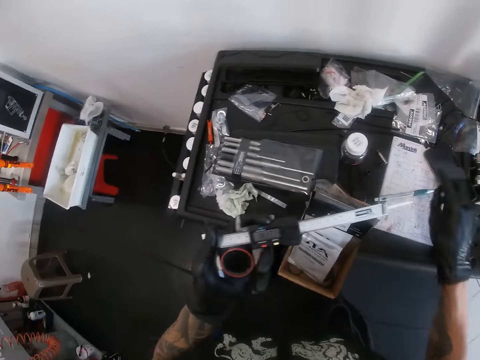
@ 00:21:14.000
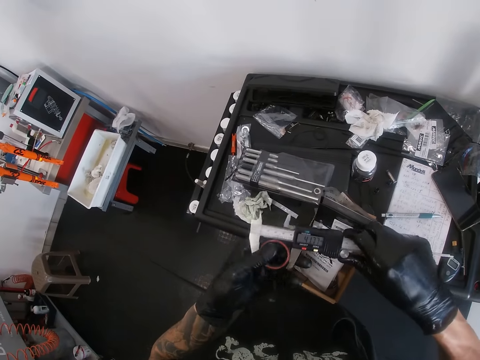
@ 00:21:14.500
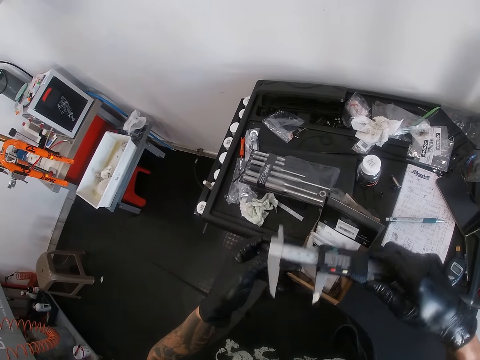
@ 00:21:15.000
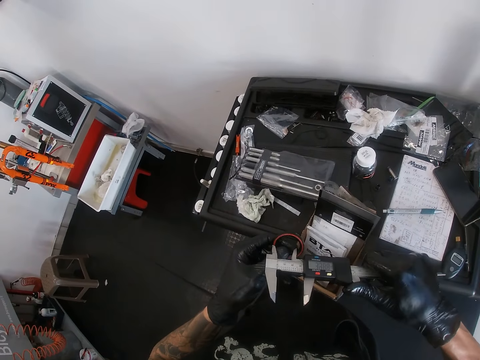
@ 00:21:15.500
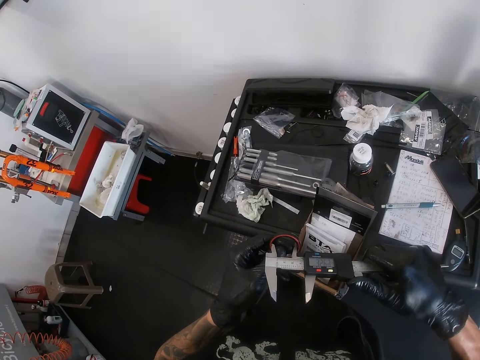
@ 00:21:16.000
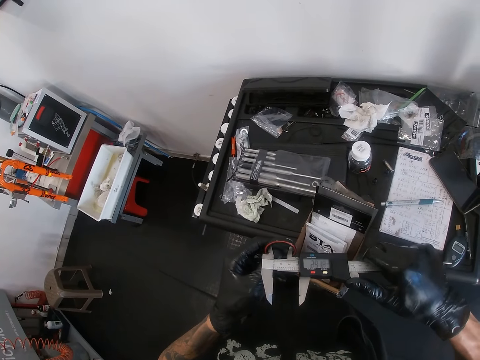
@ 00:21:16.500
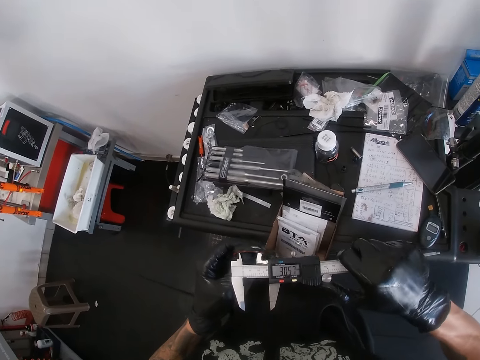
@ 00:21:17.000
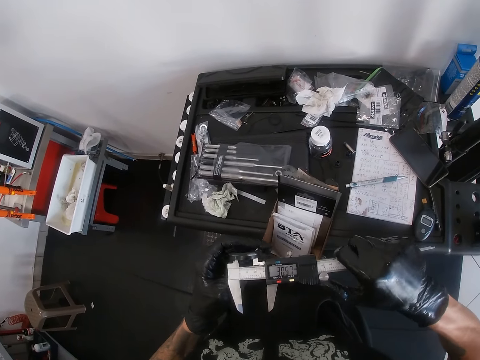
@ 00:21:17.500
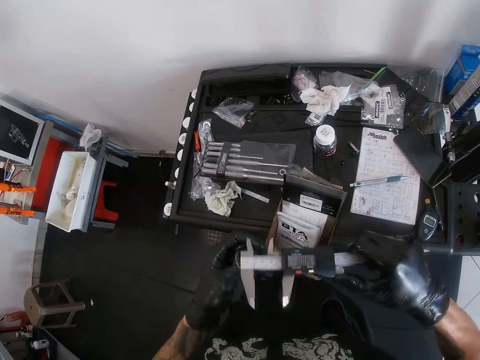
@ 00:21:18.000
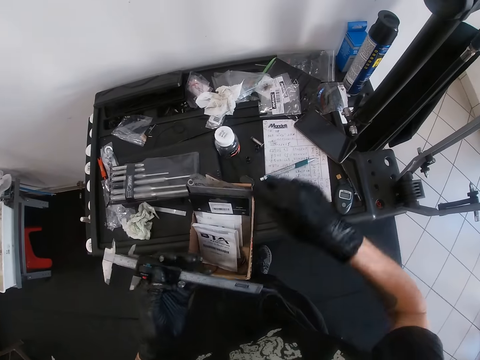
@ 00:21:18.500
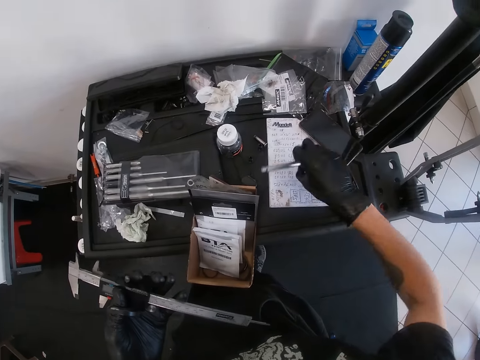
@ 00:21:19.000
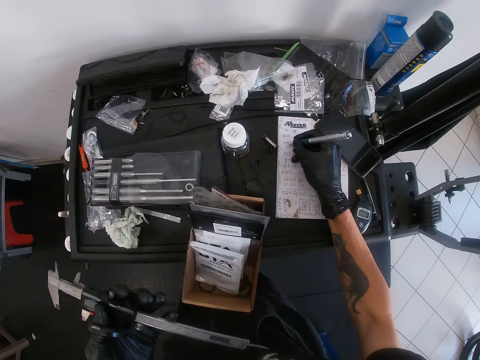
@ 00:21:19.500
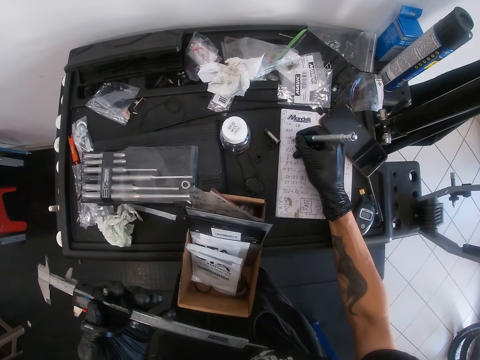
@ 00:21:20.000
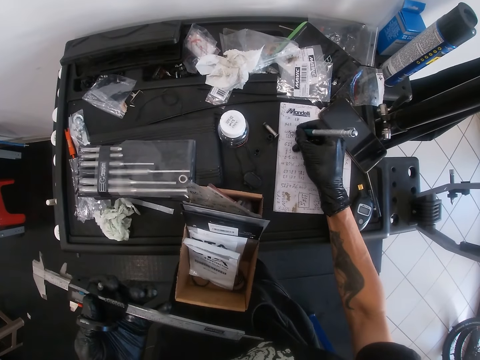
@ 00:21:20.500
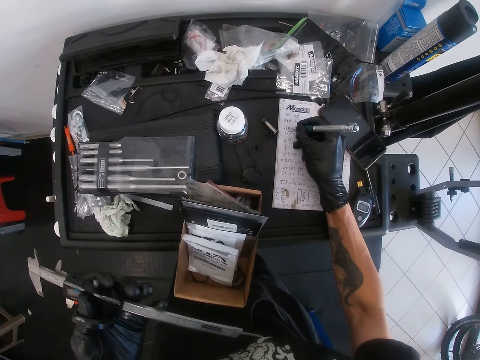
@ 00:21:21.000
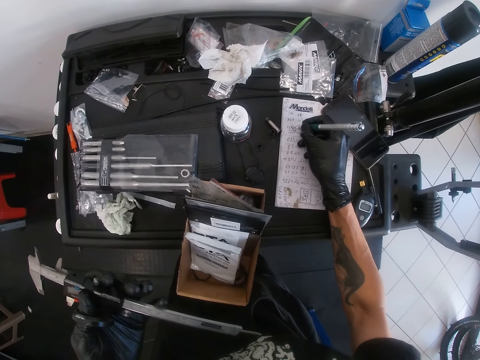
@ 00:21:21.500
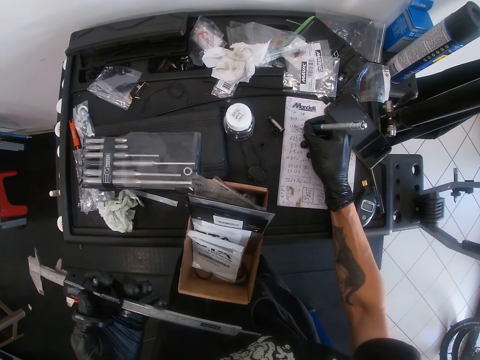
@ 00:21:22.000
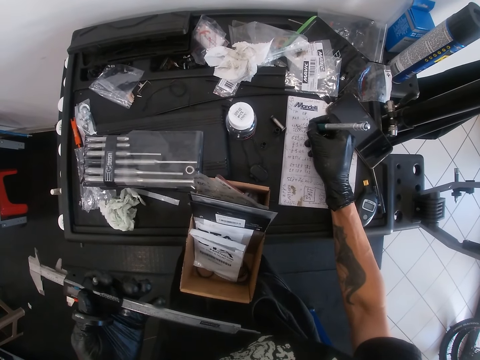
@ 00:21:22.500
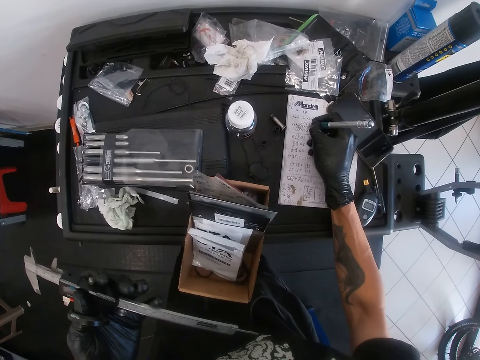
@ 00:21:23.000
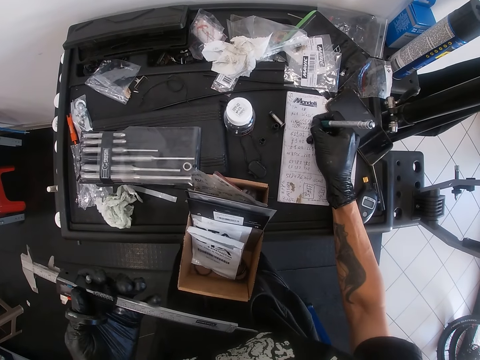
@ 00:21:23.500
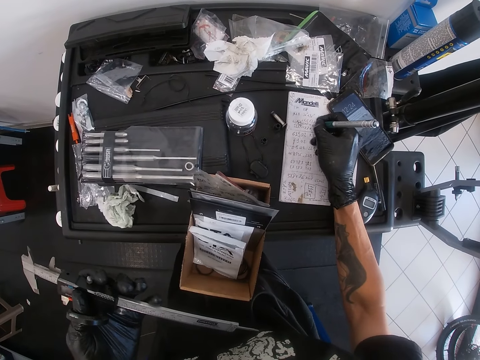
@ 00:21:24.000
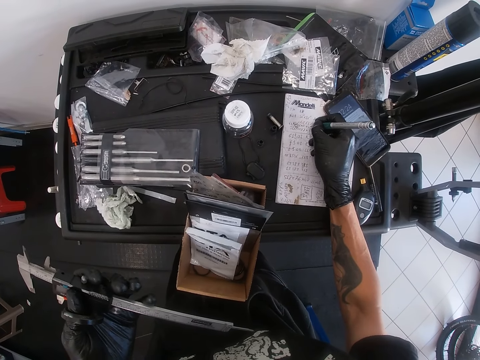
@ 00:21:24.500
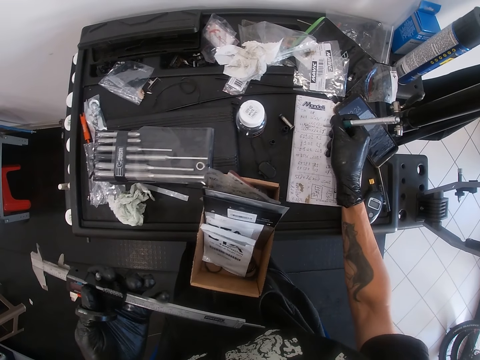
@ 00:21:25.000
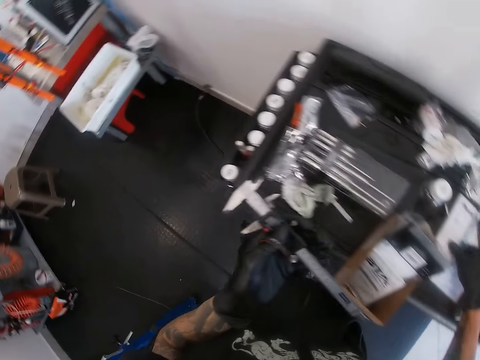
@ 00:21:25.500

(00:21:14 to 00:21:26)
The camera wearer drops the pen on the book with his right gloved hand. He holds the caliper with his right hand. He removes the headset spacer or bearing from the caliper. He measures the internal diameter of the headset spacer with the inside jaws of the vernier caliper in his right gloved hand. He removes the bearing from the jaw of the caliper. He holds the caliper with his left hand. He picks up the pen on the book with his right gloved hand. He records on the book with the pen in his right gloved hand. He drops the pen on the book with his right gloved hand.

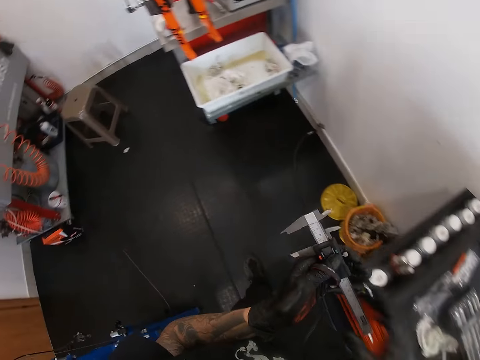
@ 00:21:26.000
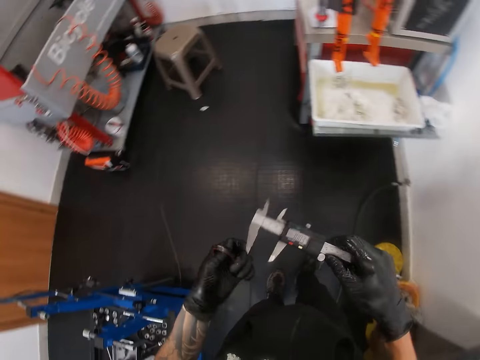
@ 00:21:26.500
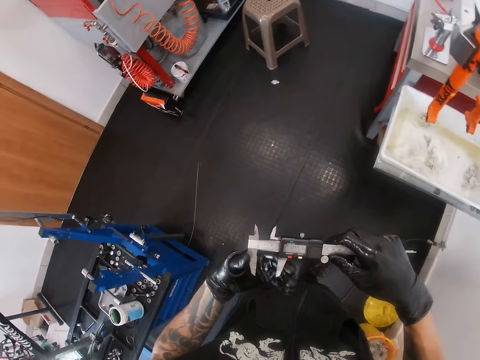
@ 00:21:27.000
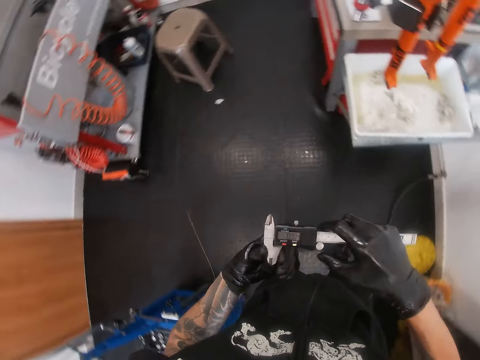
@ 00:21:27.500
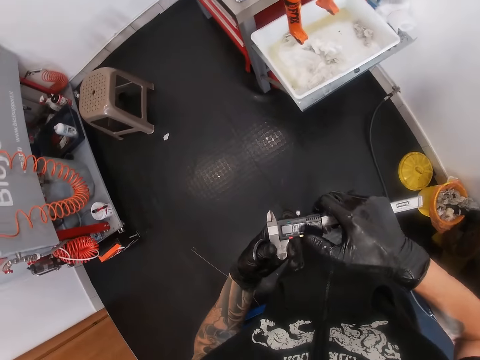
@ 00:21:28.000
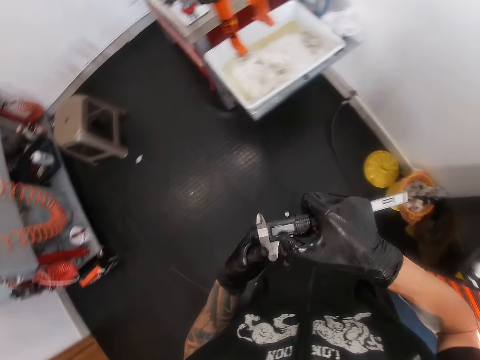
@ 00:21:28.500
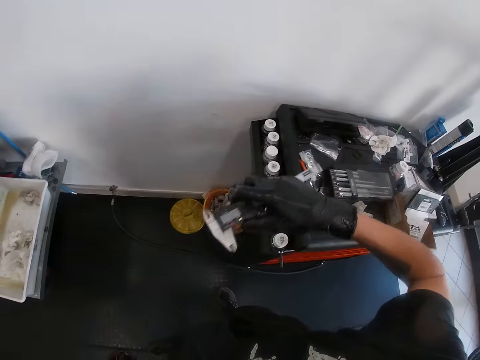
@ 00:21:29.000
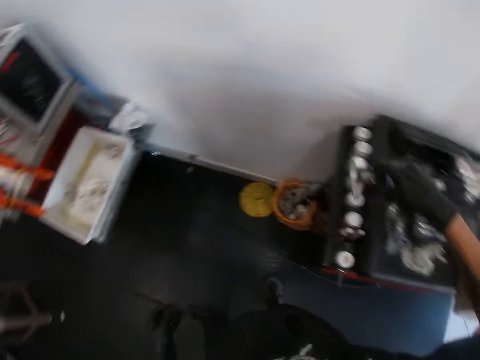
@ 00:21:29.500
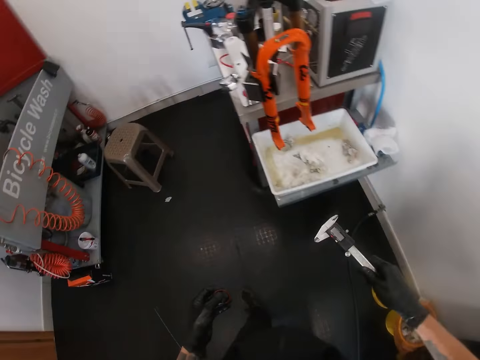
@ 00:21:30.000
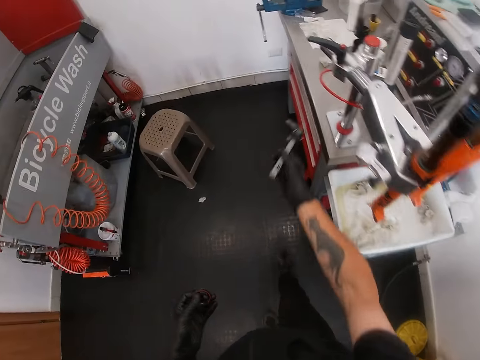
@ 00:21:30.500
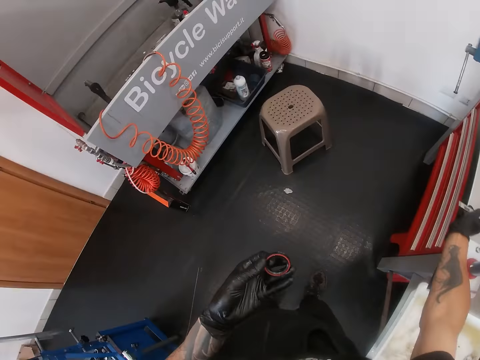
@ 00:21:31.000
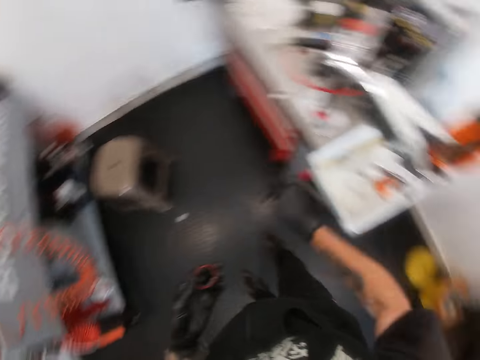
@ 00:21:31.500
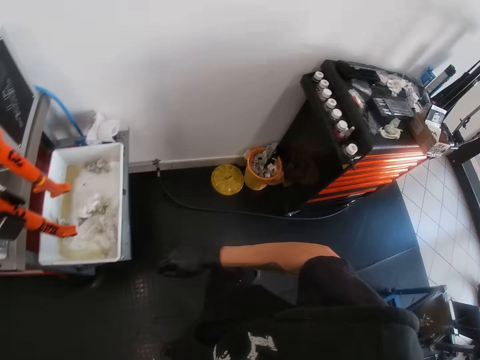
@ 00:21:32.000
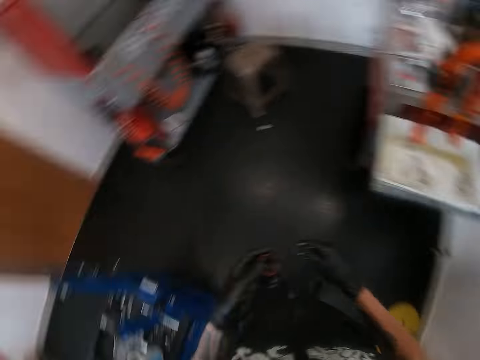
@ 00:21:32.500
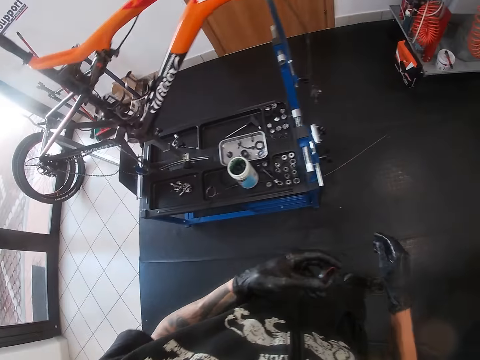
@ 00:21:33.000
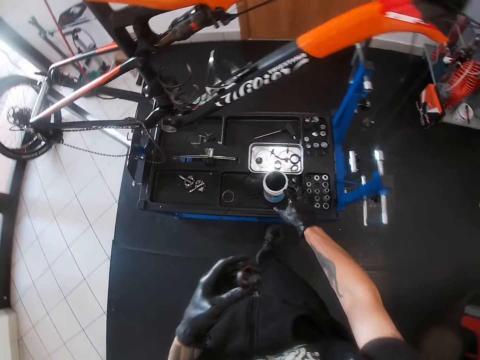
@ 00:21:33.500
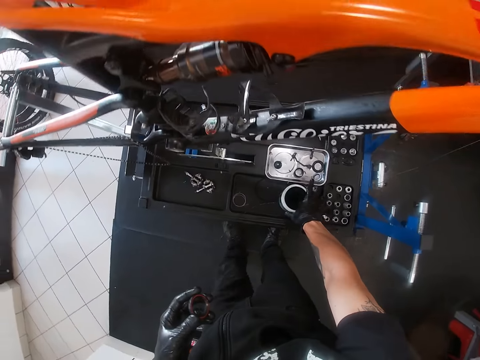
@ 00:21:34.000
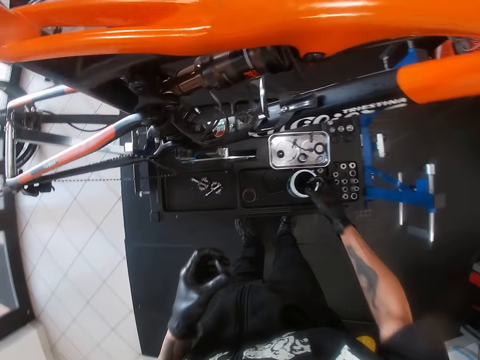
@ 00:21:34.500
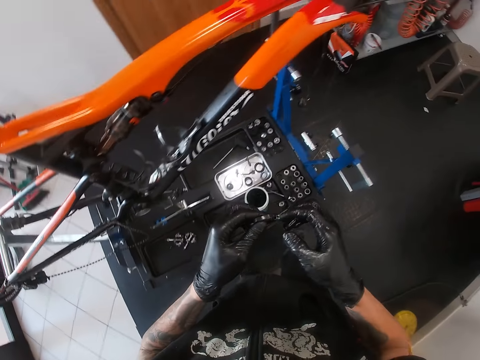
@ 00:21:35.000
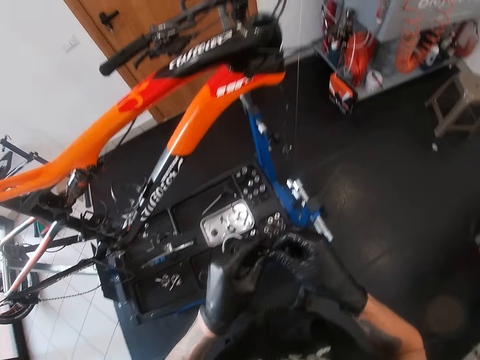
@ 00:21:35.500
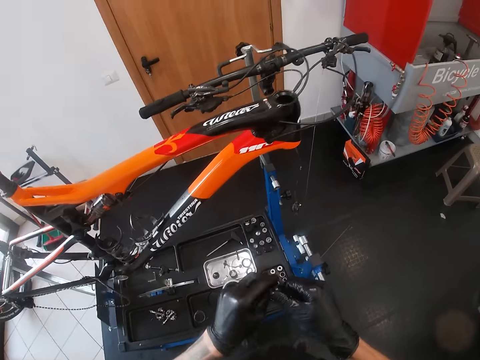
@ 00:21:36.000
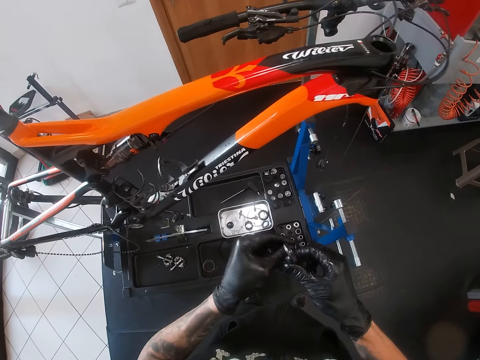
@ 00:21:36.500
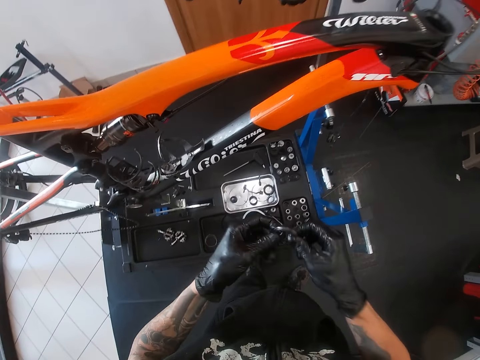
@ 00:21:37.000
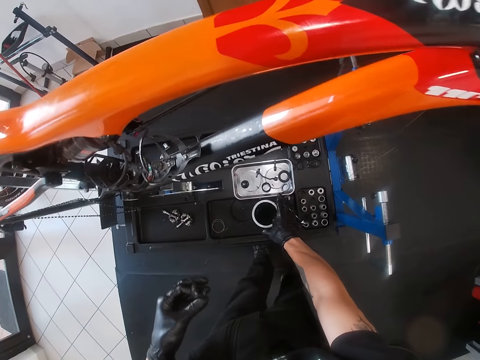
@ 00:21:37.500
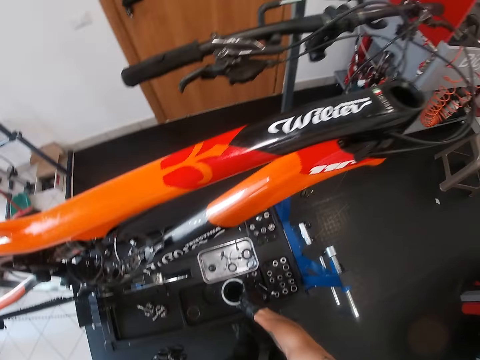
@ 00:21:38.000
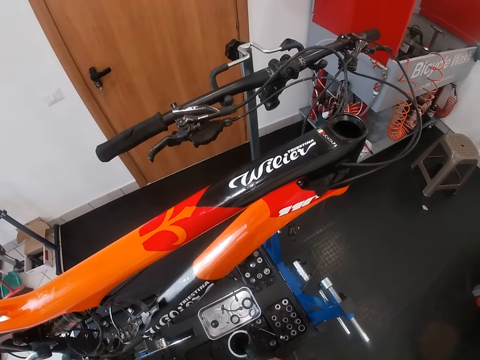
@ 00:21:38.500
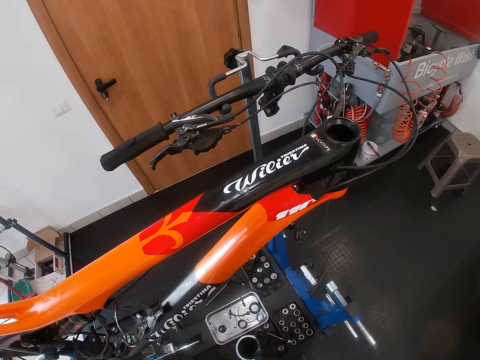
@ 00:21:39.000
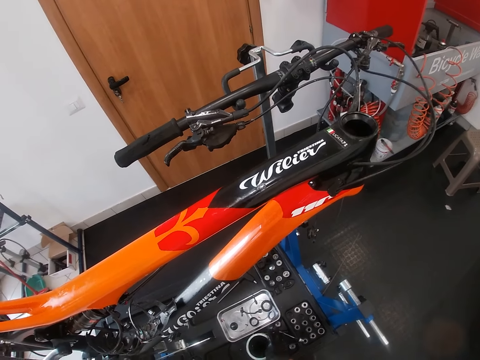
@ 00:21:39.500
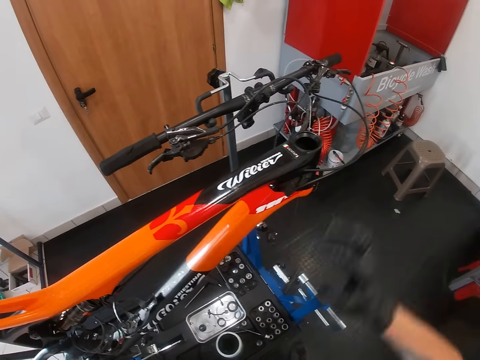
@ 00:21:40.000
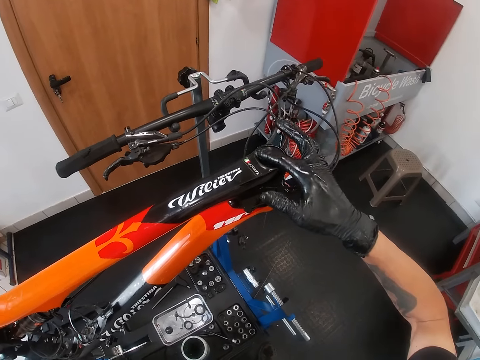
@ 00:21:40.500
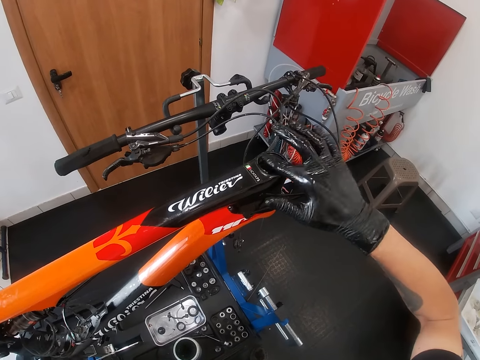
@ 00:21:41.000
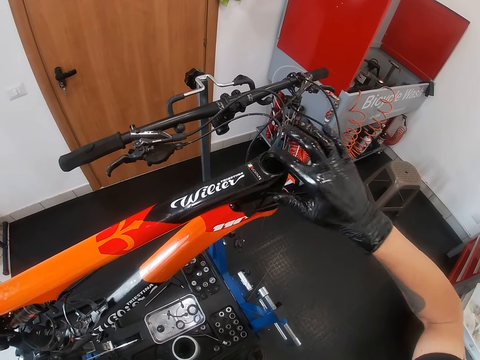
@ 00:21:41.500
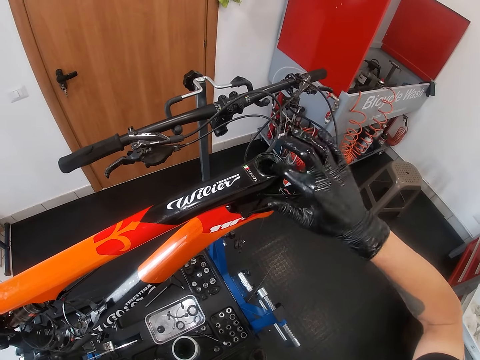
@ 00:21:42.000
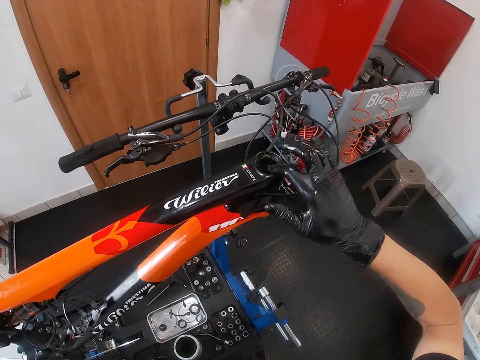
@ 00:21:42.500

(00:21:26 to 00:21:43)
The camera wearer adjusts the digital vernier caliper with his left gloved hand. He holds the vernier caliper with his right hand, turns the caliper and closes the caliper jaws. He stretches his hand. He walks towards the table. He drops the vernier caliper on the table with his right gloved hand. He turns and looks around. He takes engine oil with his right hand from the container on the maintenance bench. He rubs the oil on the headset spacer with his right gloved hand. He takes engine oil with his right hand from the container on the maintenance bench again. He rubs oil on top of the head tube with his right gloved hand.
